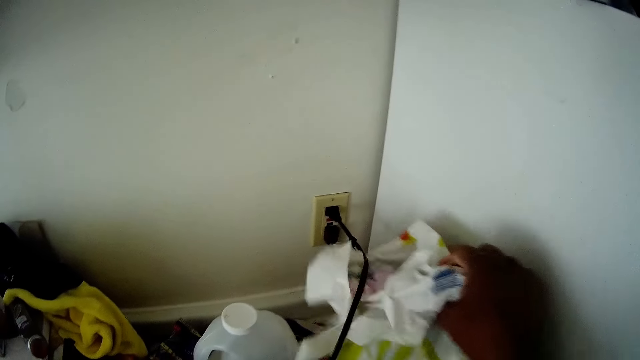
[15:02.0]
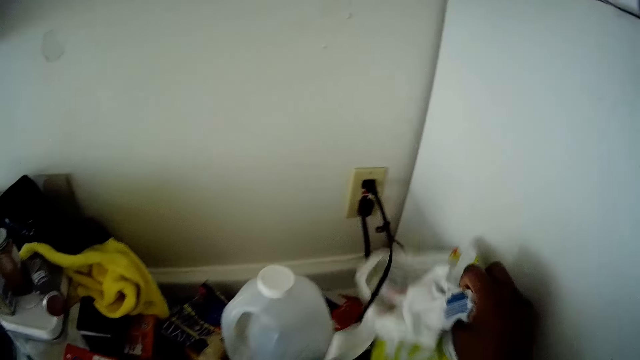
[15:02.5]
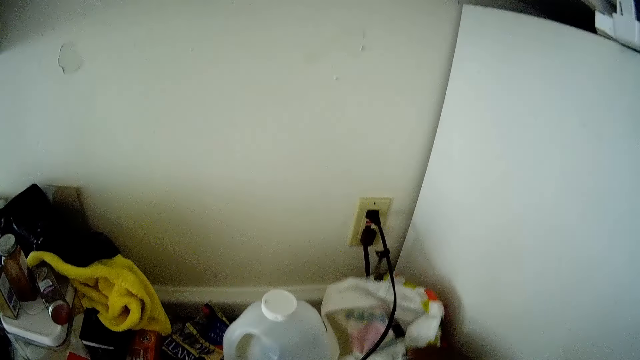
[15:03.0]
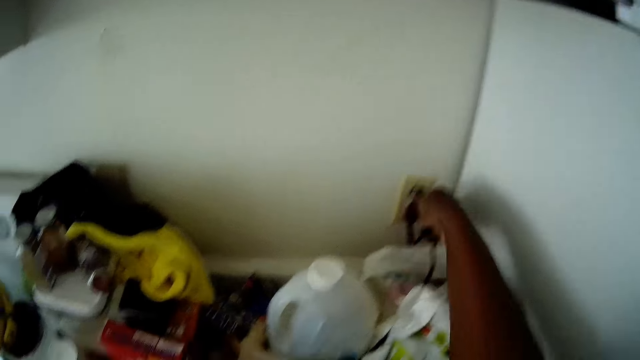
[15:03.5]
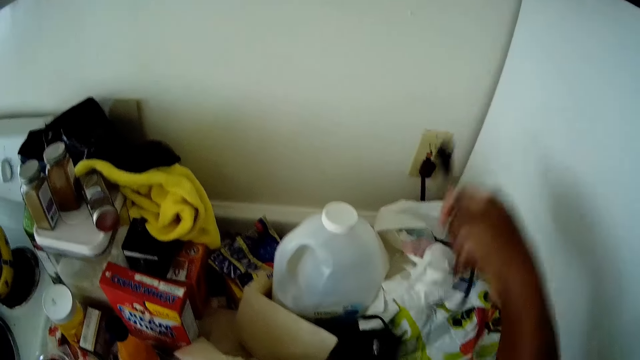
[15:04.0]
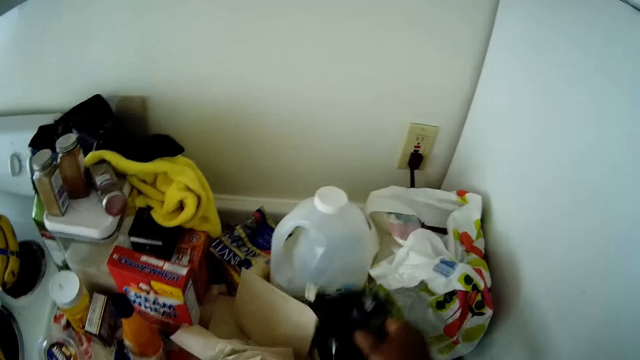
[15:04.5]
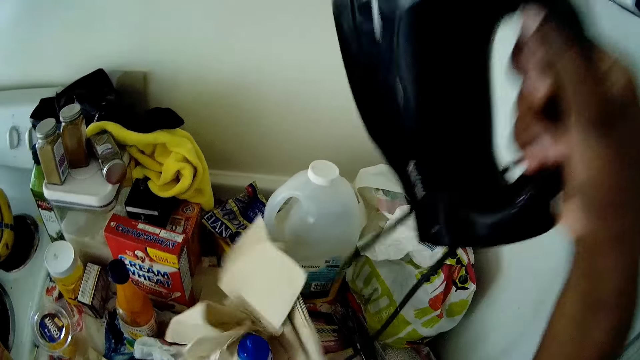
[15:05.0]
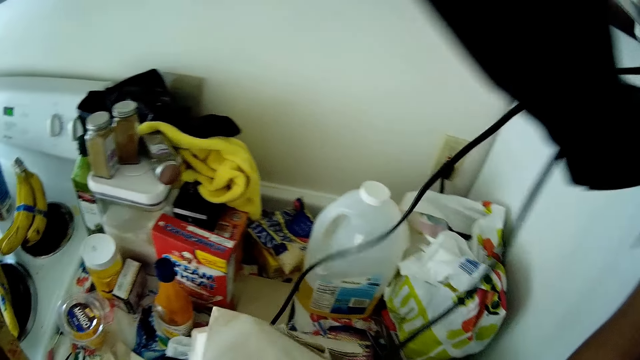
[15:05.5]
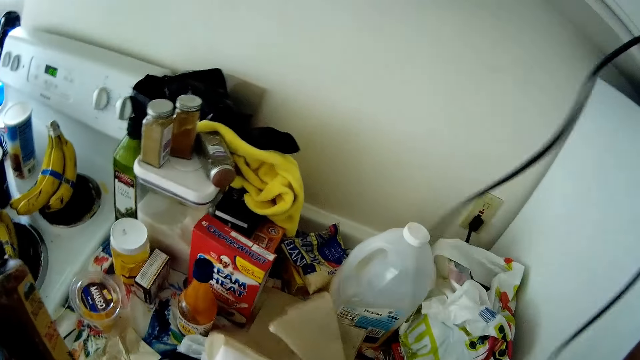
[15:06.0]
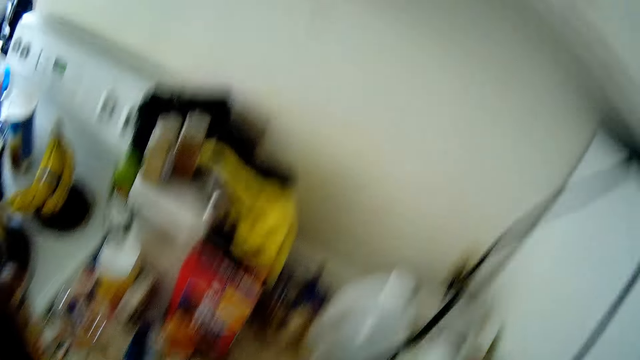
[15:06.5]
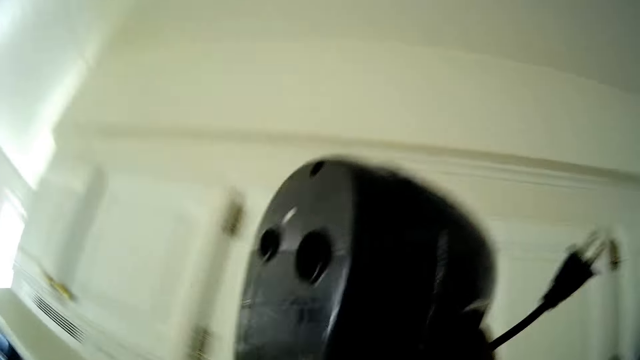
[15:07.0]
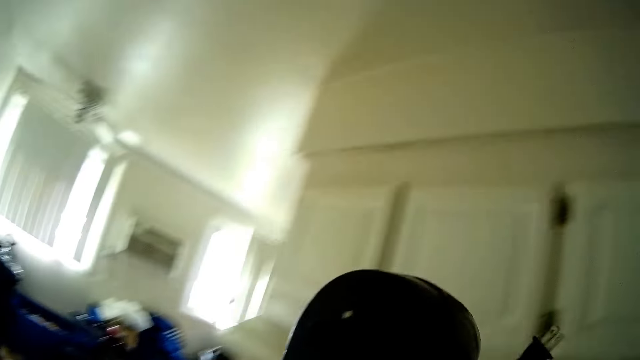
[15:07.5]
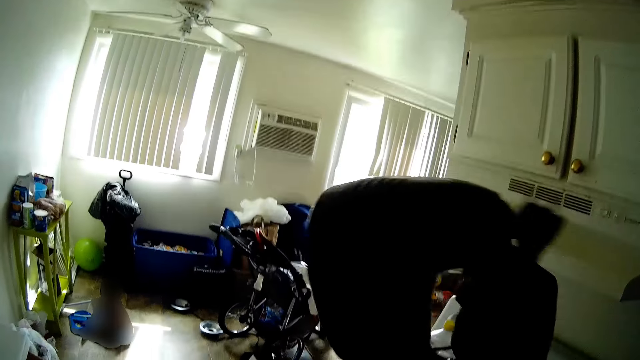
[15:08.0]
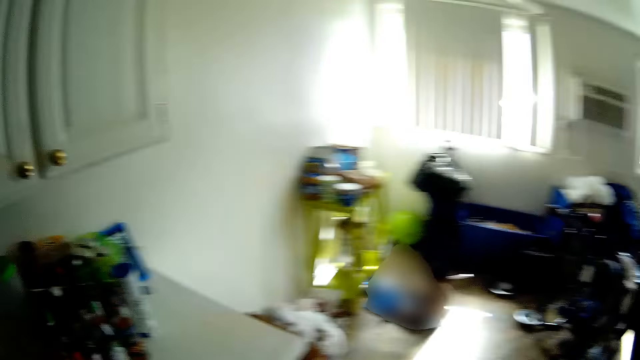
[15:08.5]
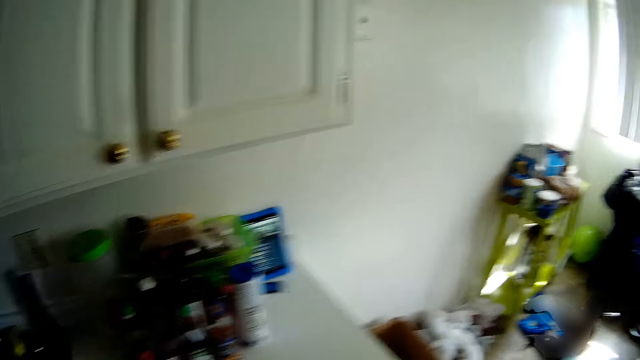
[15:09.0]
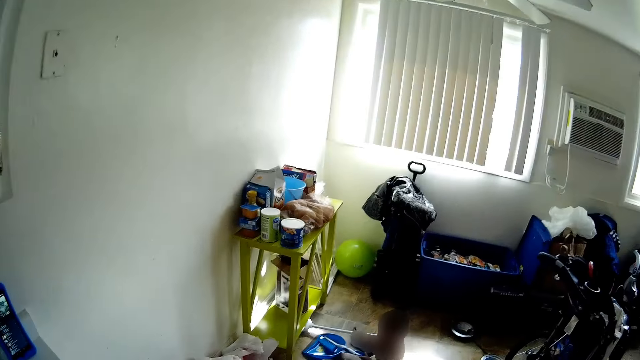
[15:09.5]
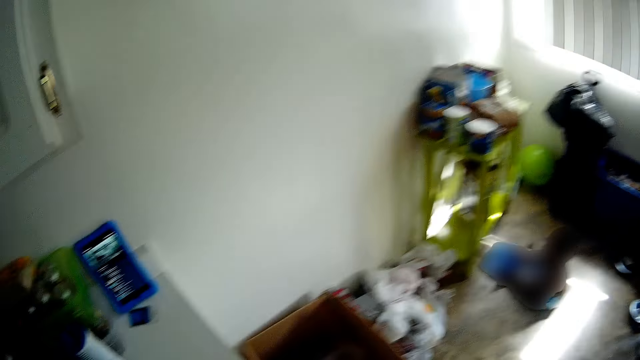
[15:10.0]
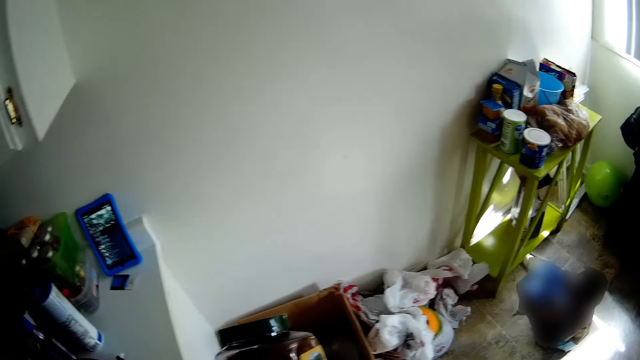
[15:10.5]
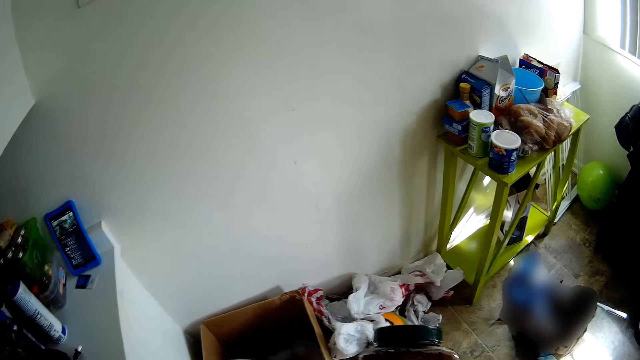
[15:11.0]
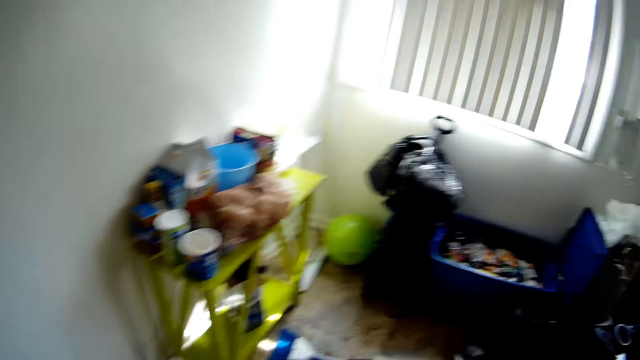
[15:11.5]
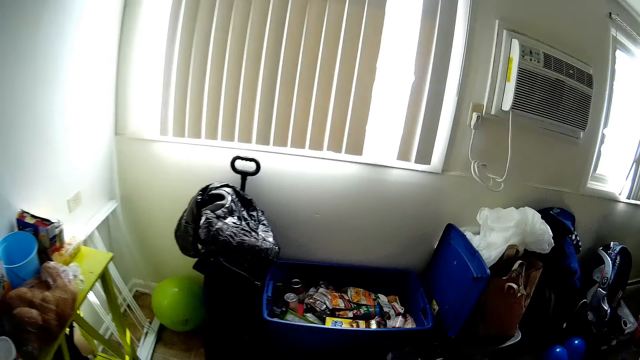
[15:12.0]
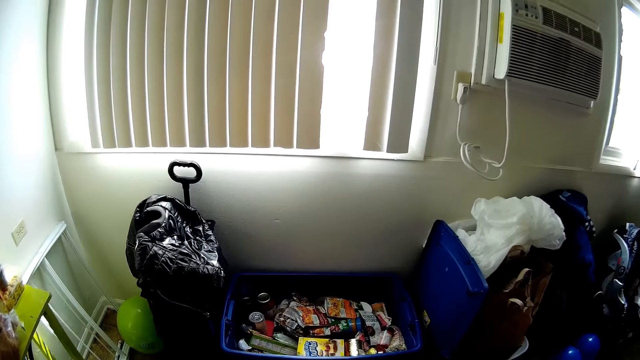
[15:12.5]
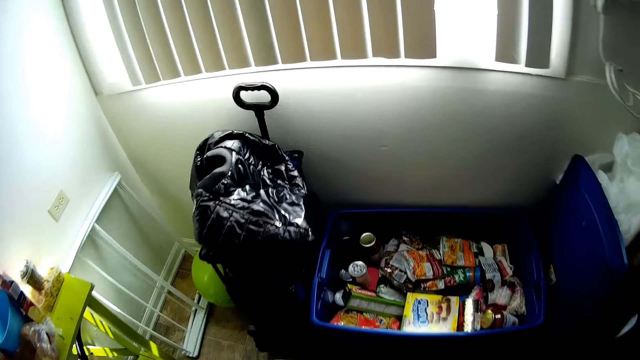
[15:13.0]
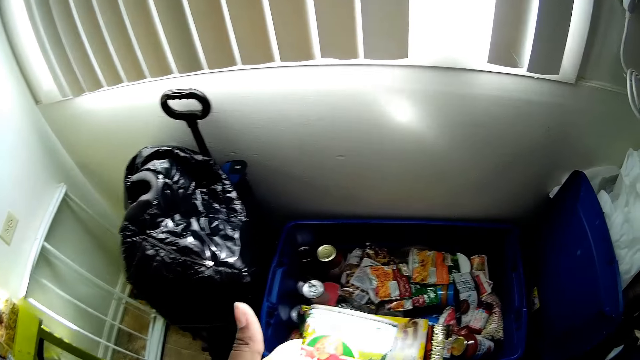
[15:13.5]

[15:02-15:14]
The camera wearer readjusts a nylon bag with his right hand. They unplug a cake mixer or hot water kettle with her right hand, carry the cake mixer with her right hand, and pick up the hot water kettle. They look around. They pick a jar from the table with her left hand. They walk around.

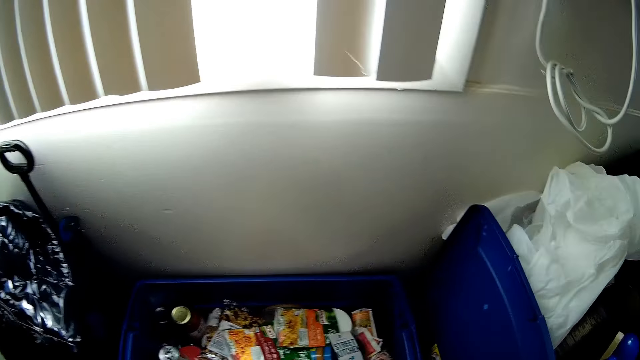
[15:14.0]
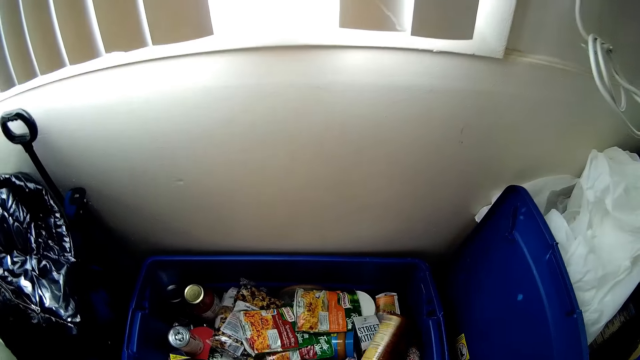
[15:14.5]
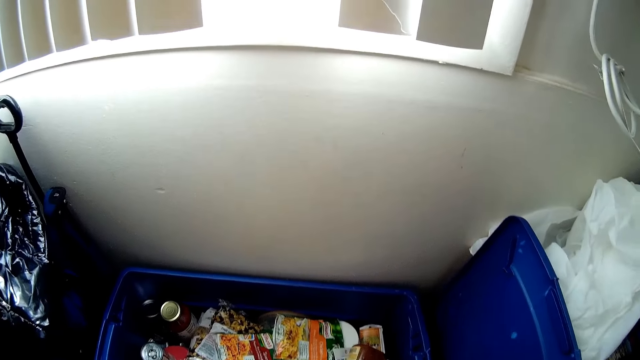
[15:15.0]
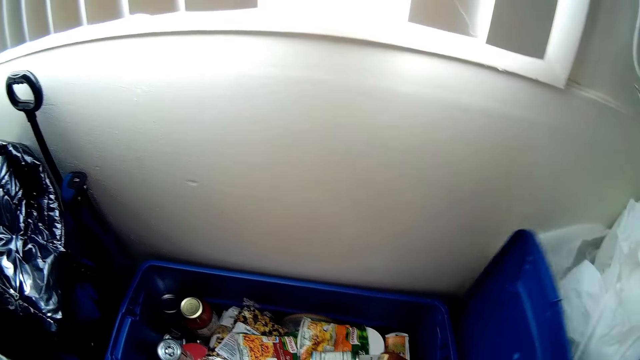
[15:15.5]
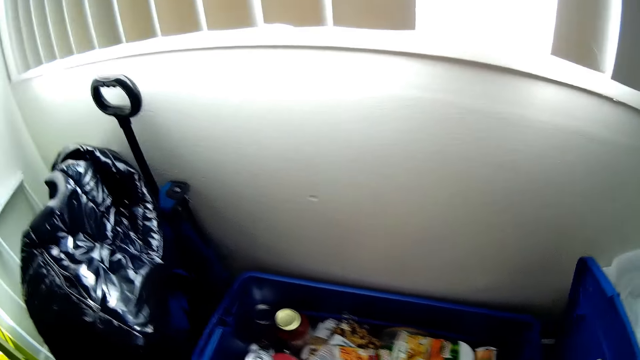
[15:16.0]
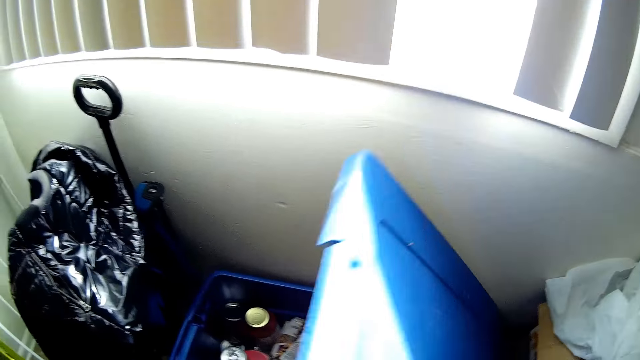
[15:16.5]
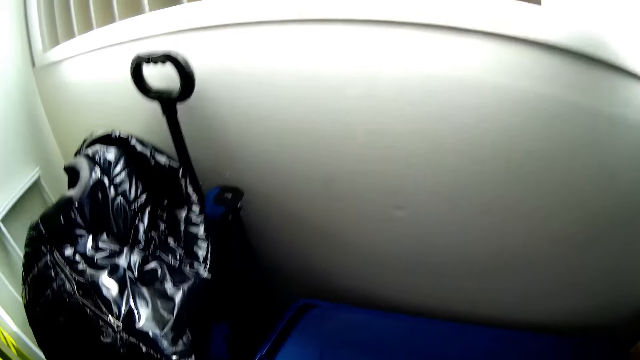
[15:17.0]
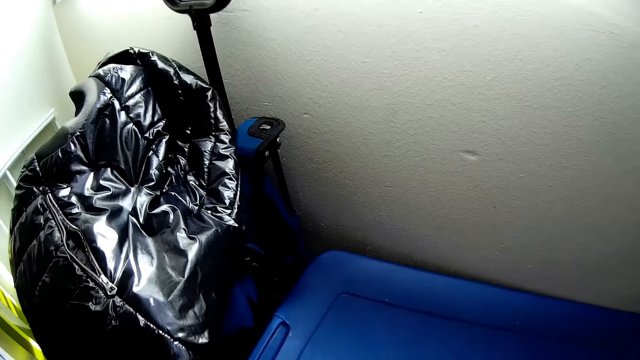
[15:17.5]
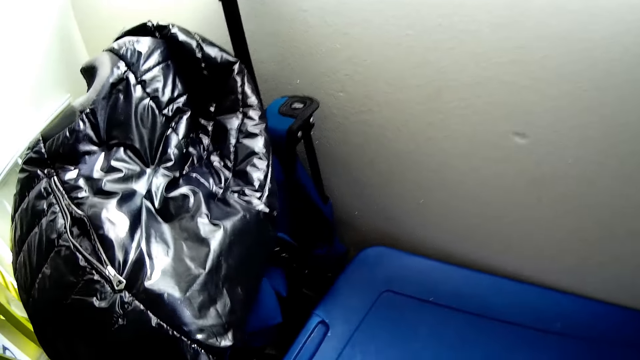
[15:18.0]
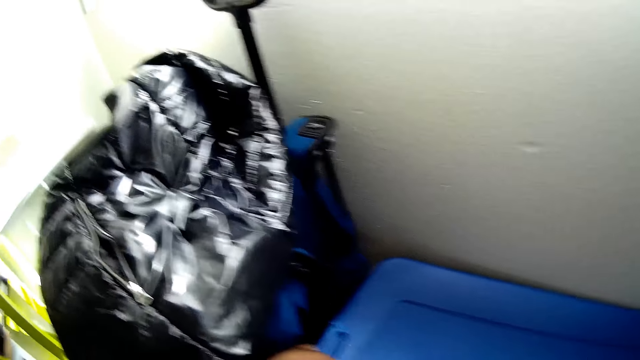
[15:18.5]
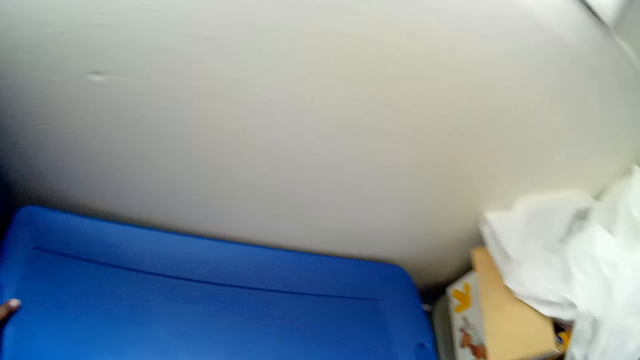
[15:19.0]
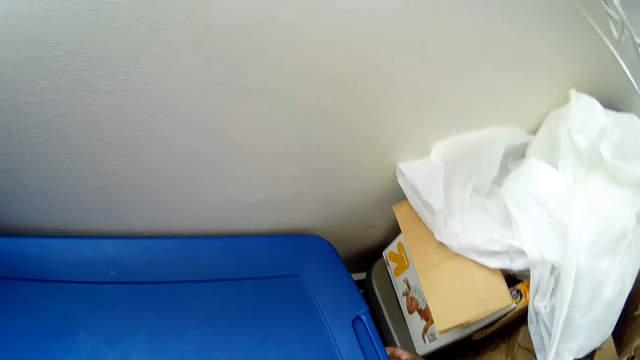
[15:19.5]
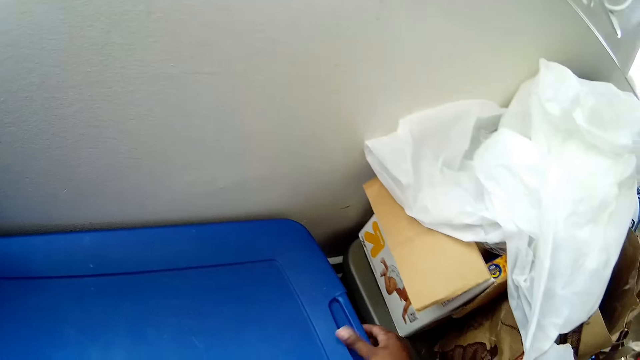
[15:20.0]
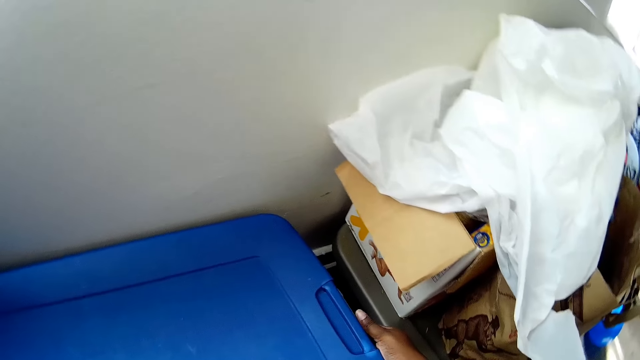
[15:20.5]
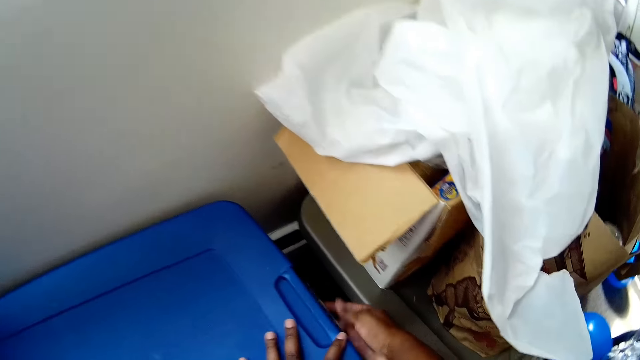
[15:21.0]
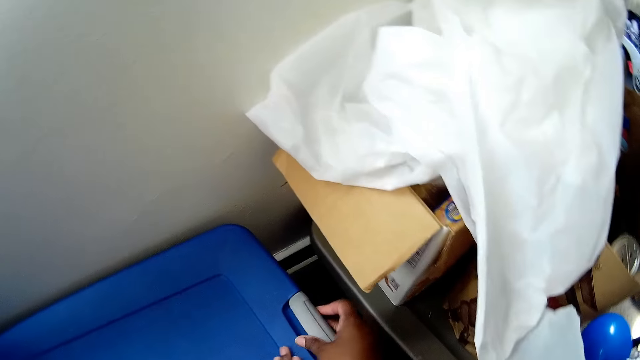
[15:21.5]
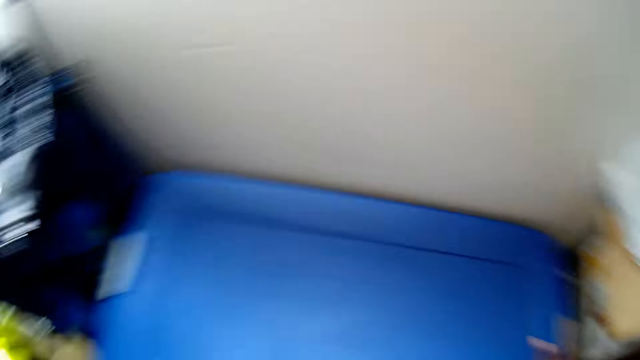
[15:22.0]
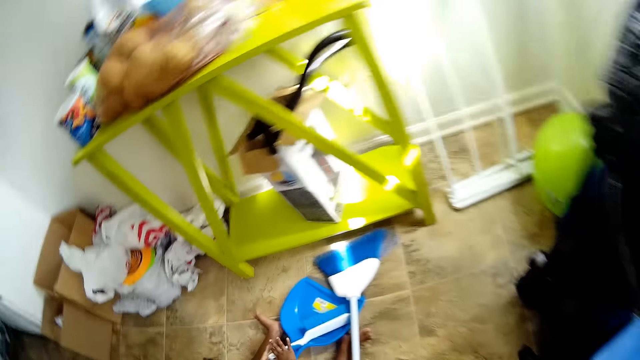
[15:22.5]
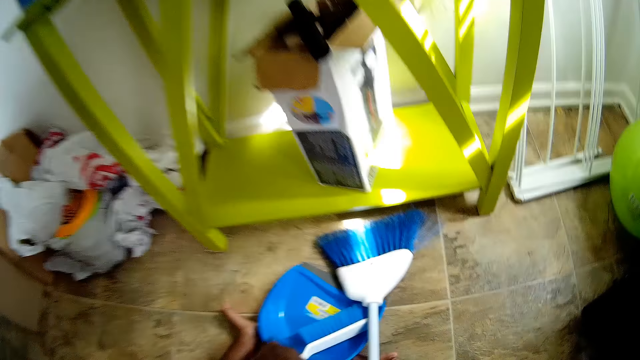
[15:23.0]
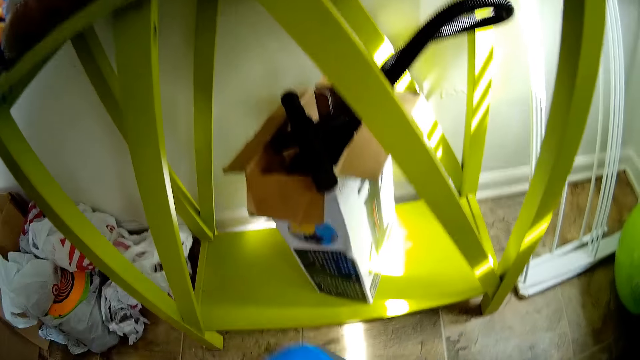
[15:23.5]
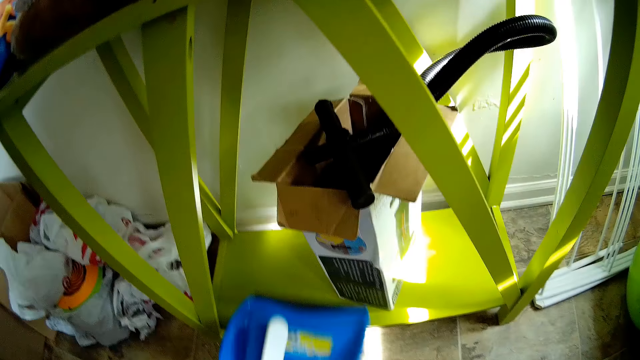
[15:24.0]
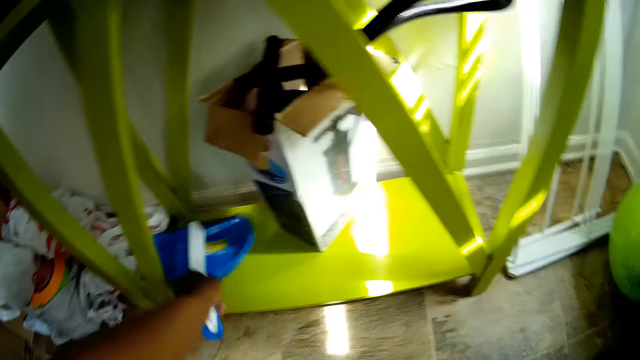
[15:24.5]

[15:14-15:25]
The camera wearer puts the foodstuffs in the plastic storage. She covers the plastic container with both hands. She looks around. She picks up a packer and the brush on the floor with her left hand.
